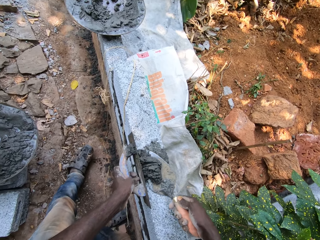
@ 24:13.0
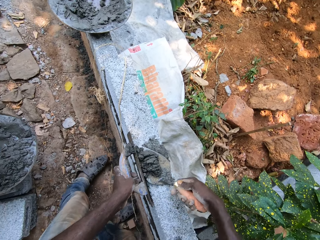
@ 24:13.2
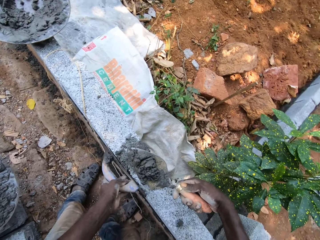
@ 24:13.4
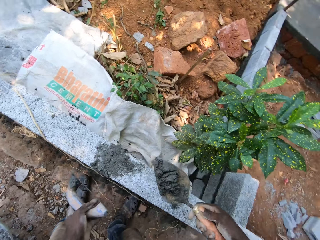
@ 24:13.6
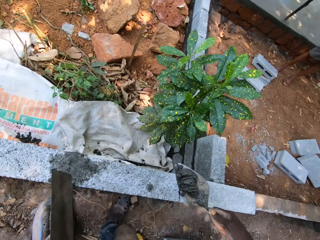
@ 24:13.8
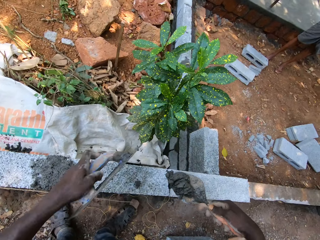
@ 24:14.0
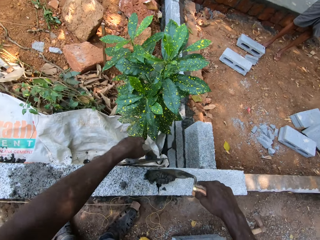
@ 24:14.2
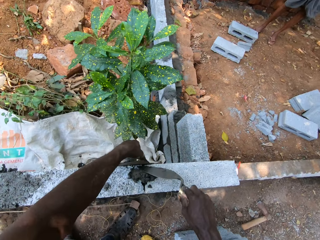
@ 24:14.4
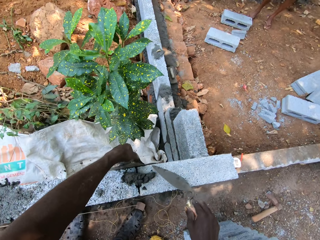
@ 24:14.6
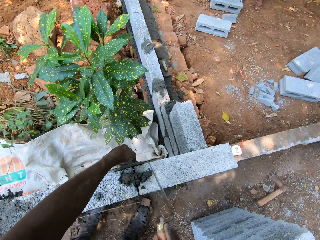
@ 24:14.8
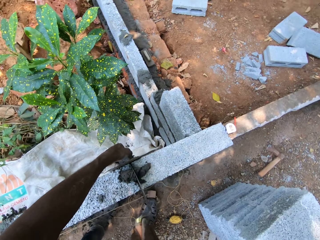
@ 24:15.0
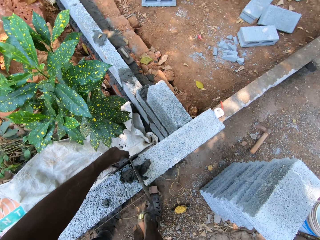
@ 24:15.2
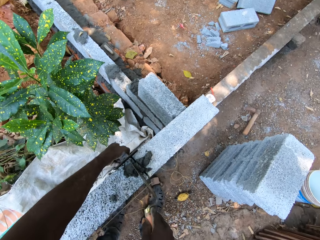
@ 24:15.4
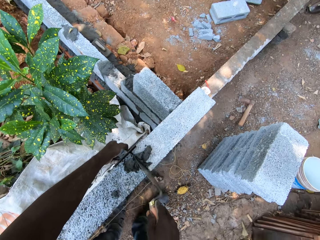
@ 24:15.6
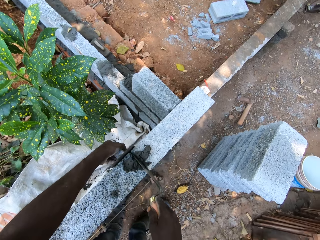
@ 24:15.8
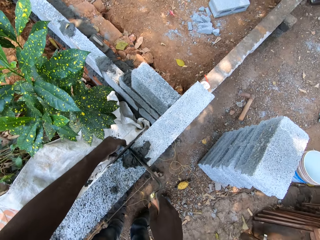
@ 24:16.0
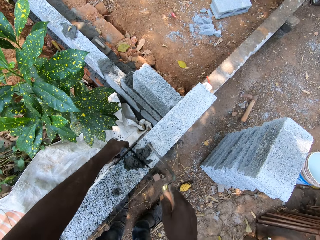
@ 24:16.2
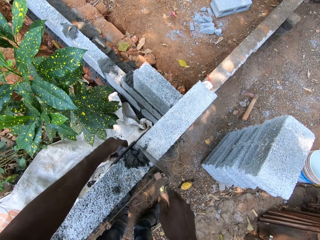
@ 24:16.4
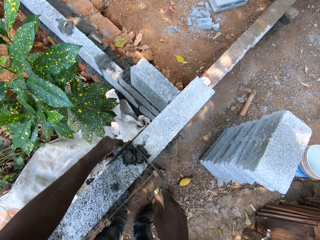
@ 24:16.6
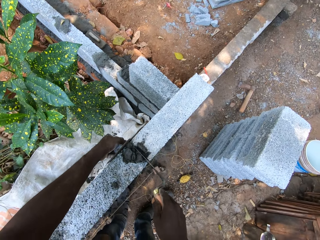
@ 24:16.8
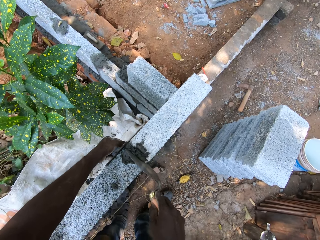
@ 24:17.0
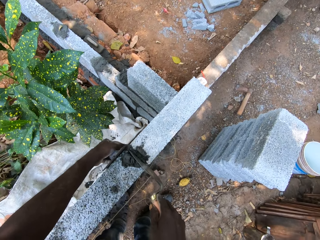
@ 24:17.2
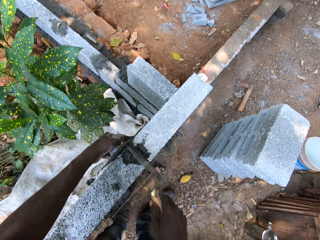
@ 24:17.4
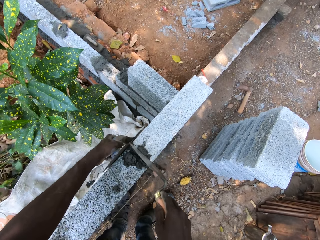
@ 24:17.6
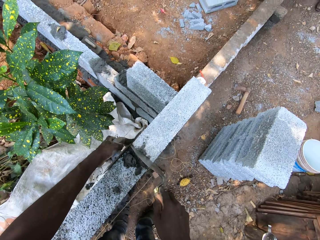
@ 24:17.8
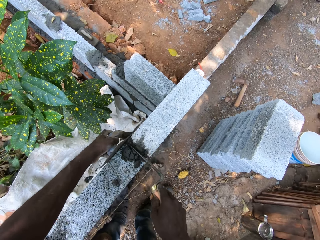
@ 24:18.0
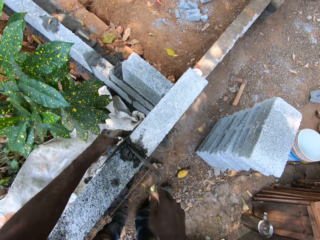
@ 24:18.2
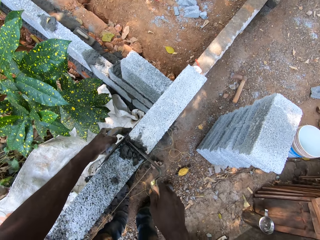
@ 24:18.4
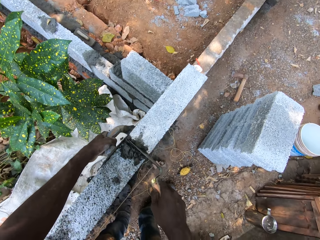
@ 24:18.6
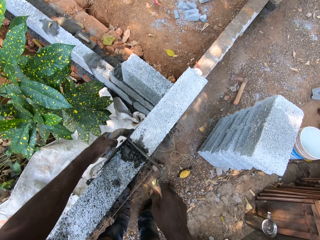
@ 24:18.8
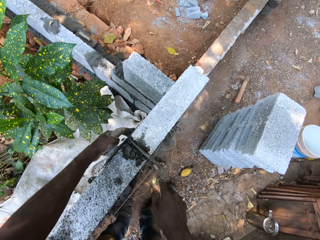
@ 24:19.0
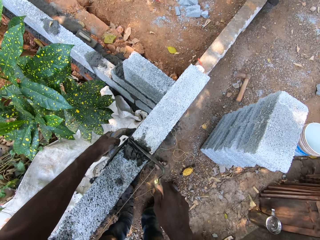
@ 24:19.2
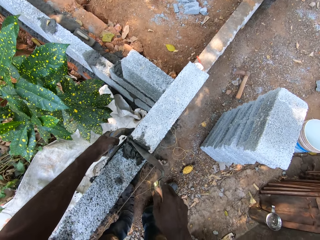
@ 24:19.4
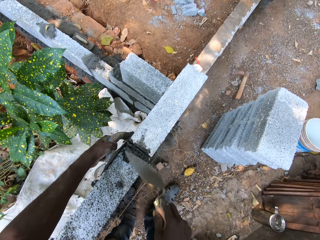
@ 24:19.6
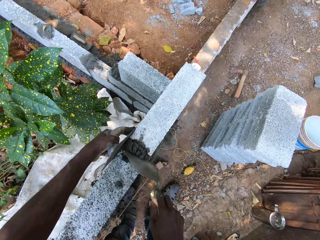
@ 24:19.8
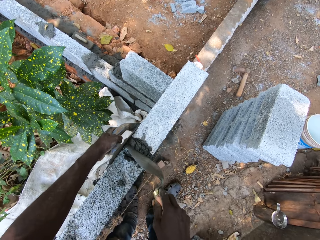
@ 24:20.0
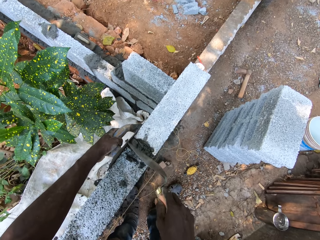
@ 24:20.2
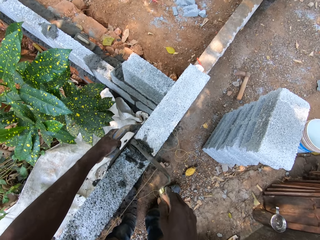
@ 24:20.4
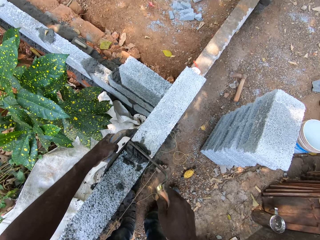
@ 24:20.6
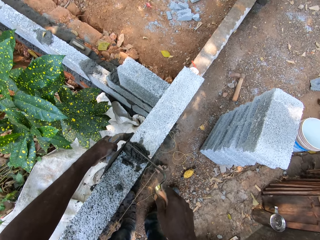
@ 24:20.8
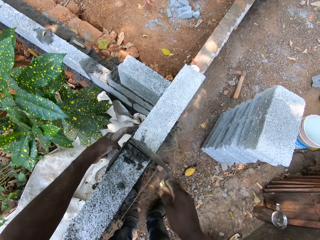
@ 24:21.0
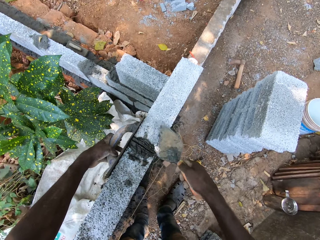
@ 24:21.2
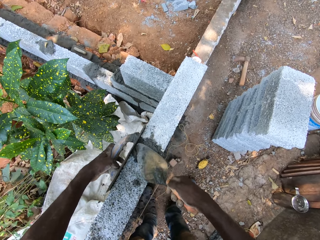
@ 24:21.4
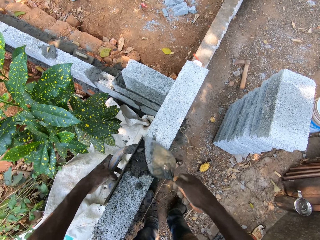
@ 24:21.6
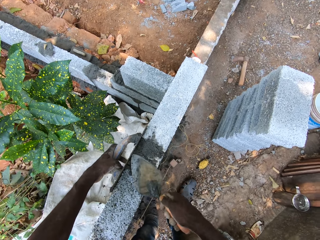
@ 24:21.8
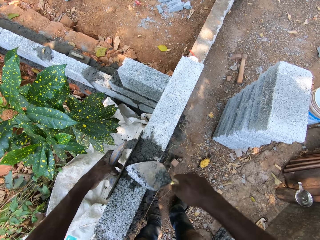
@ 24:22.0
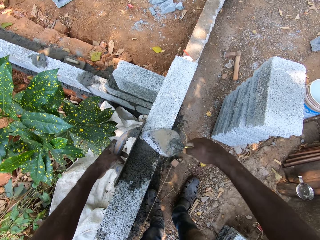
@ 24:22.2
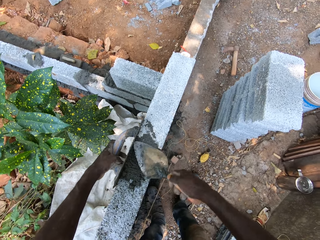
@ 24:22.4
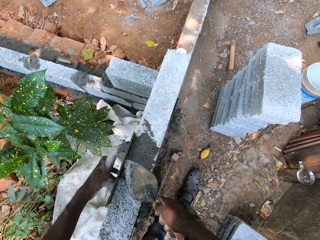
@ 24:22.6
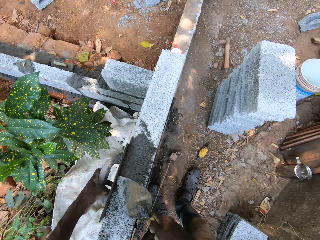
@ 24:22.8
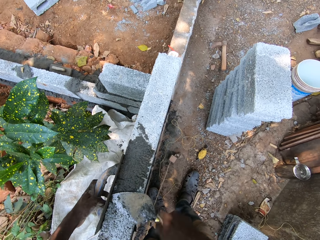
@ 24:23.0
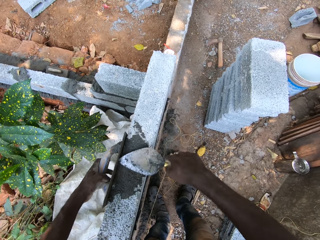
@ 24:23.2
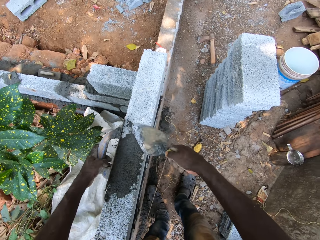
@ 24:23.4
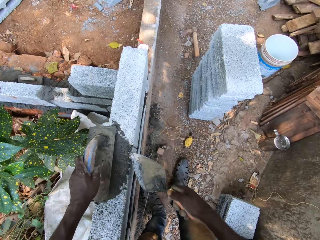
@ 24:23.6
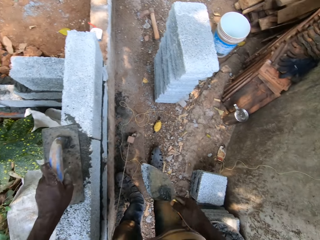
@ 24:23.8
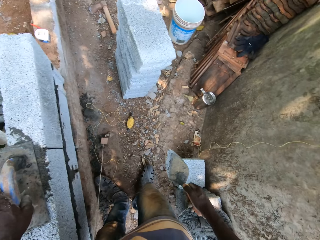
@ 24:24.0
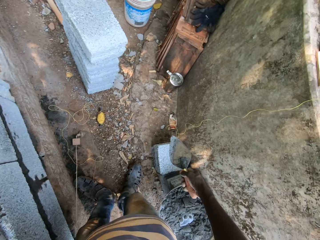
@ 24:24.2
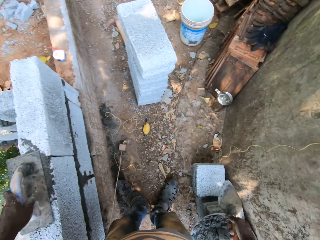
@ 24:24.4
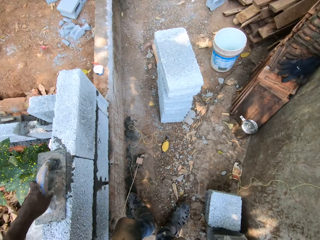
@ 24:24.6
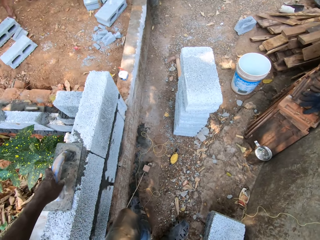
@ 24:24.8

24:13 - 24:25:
The camera wearer scoops the concrete. They put the concrete on the construction wall. They interact with a man. They fix the concrete. They interact with the man. They level the concrete on the wall.

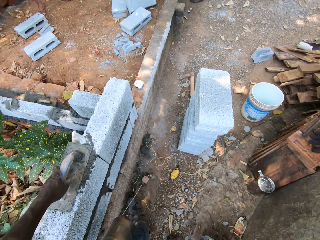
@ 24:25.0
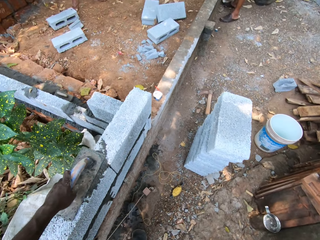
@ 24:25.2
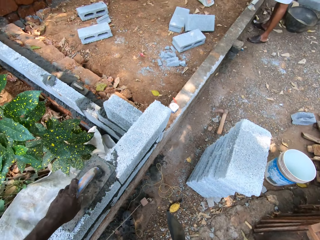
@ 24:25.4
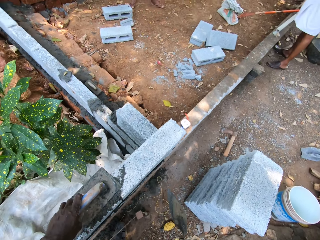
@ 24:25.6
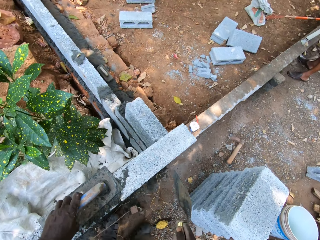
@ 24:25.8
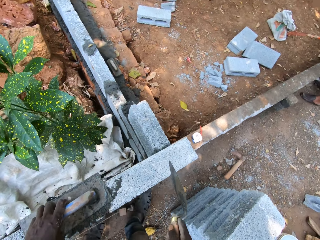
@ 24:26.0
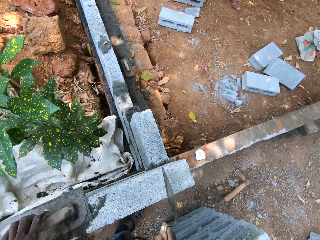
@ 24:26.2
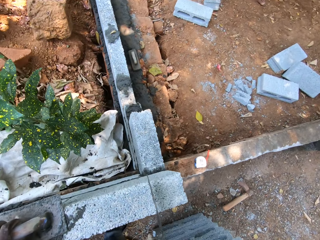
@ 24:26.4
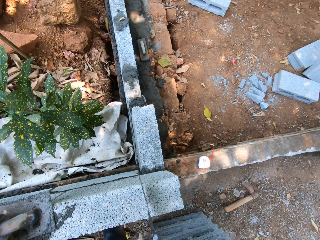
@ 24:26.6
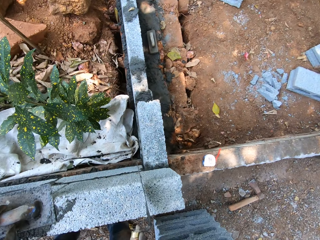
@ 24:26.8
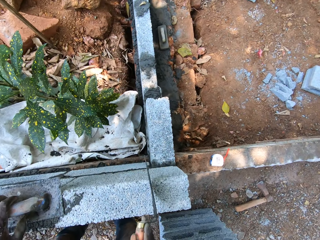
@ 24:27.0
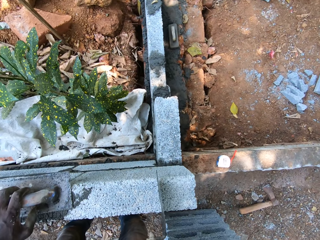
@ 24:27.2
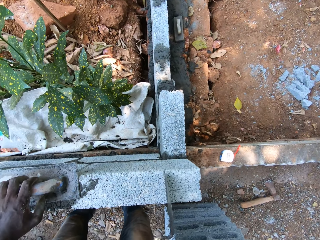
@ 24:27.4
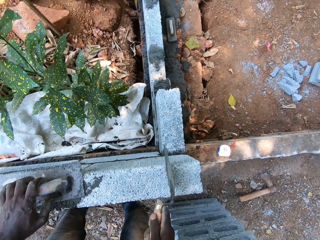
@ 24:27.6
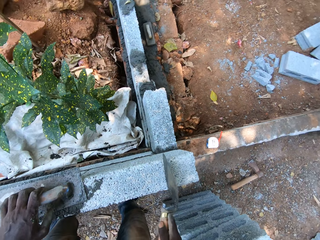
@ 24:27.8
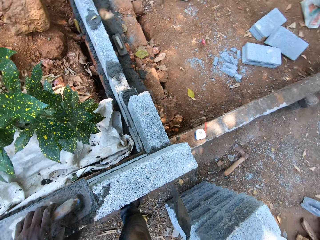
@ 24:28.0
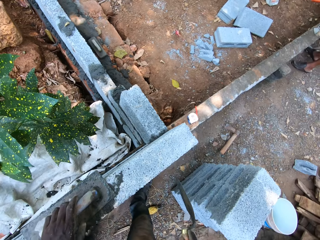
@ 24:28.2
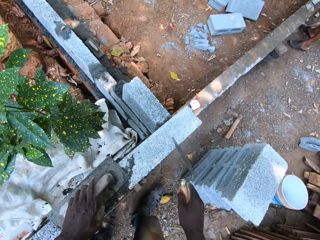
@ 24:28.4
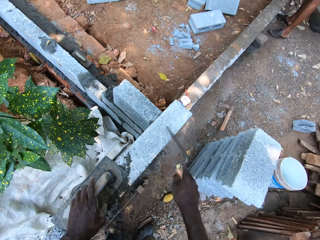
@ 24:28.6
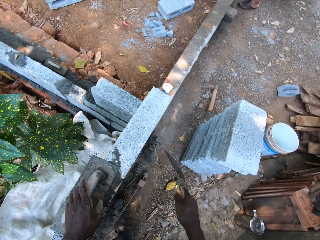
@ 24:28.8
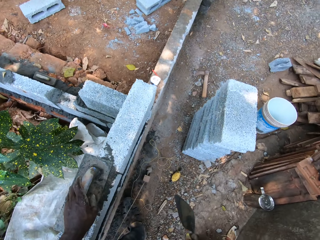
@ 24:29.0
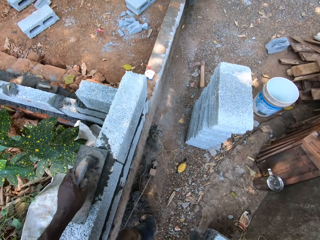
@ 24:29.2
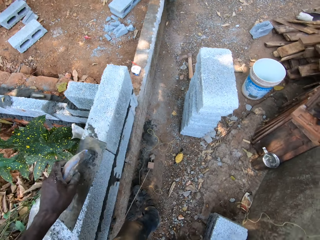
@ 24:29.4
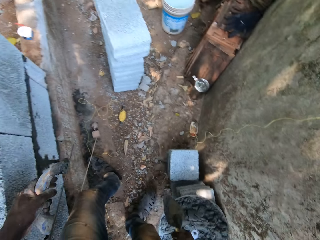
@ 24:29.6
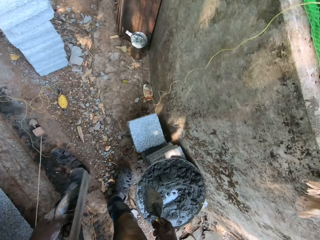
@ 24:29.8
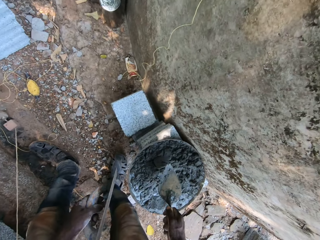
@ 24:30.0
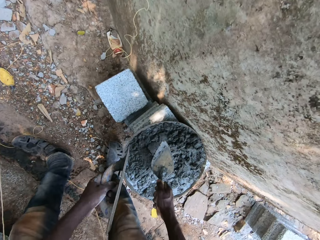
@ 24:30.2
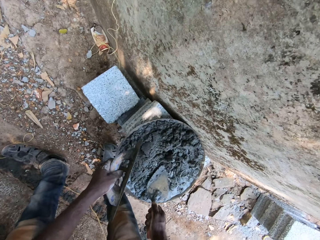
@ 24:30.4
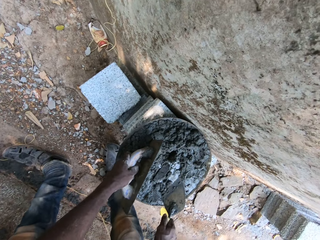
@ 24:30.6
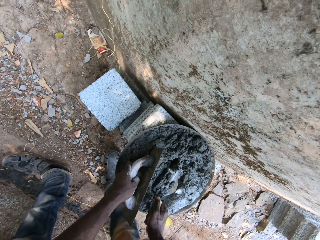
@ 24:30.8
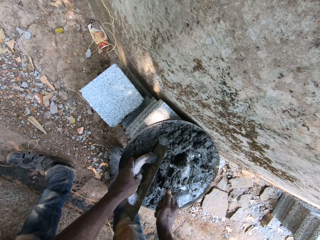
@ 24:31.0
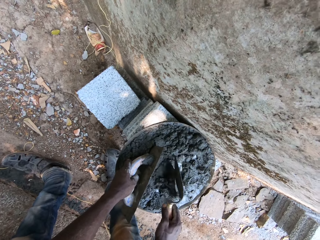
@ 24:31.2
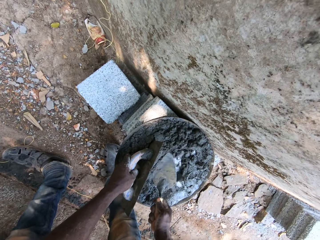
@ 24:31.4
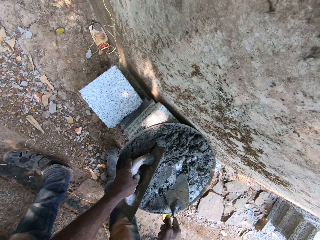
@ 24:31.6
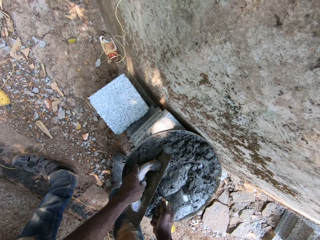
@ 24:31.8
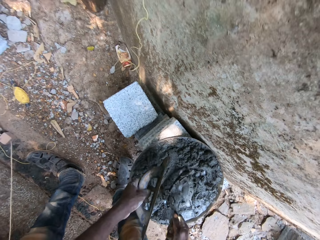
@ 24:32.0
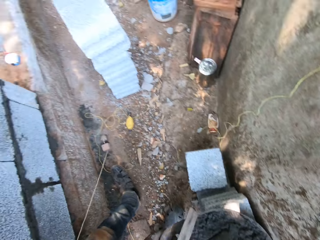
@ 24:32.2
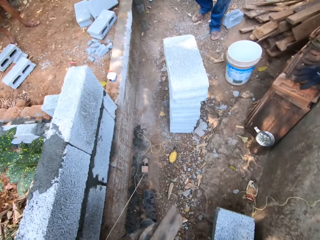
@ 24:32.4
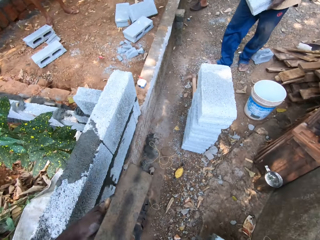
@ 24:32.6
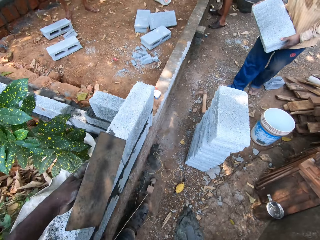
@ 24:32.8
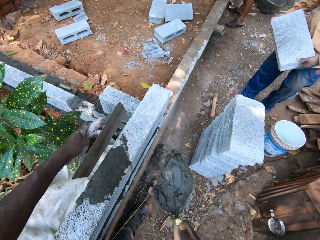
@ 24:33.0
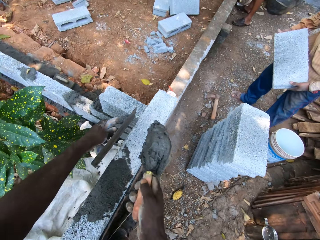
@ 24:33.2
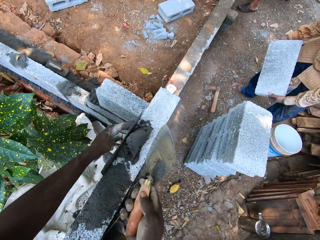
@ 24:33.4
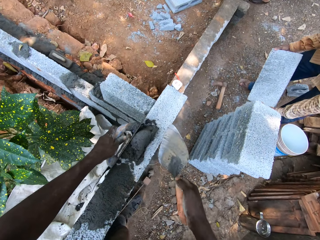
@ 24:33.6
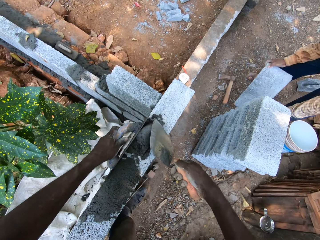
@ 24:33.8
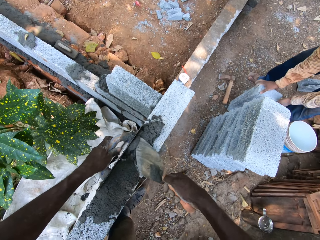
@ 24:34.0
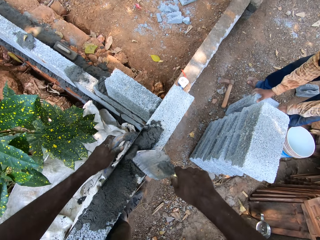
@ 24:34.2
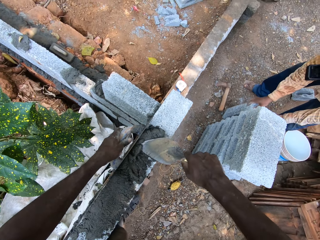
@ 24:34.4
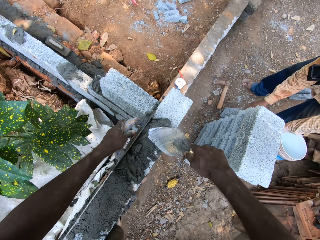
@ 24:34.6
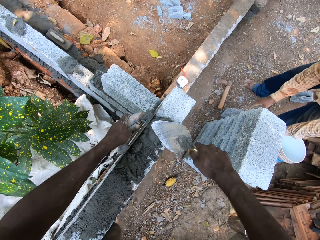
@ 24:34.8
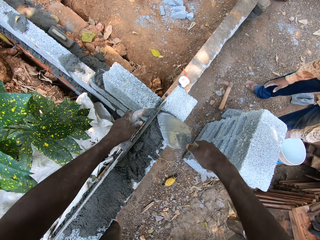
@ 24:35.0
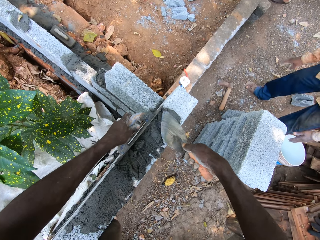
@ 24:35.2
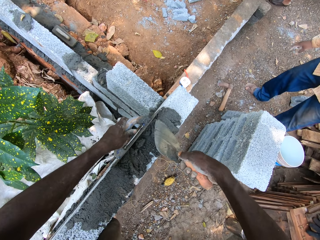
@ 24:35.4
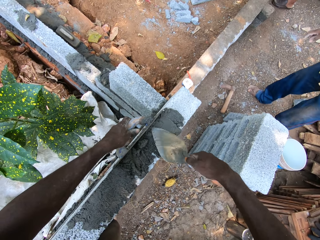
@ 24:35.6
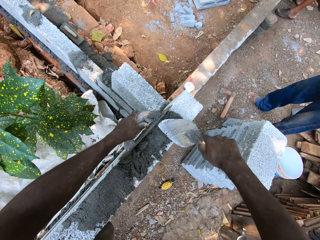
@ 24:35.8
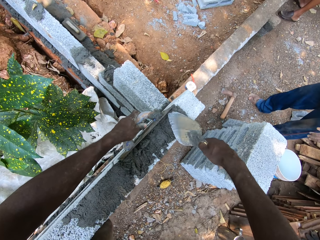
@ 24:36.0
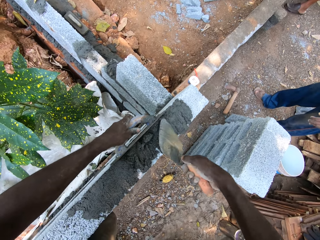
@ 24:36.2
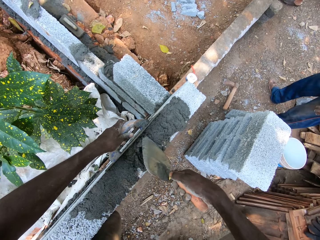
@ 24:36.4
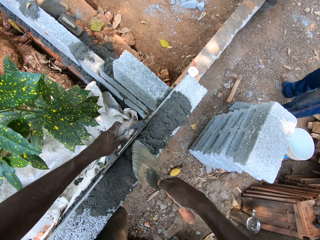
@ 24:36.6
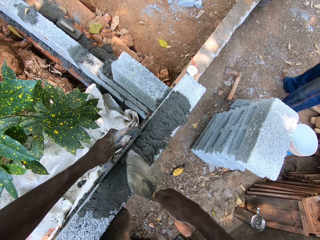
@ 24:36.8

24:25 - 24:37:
The camera wearer interacts with a man. He scrapes the trowel in his right hand on the wall. He rubs the trowel on a brick. He scoops cement or concrete from the tray with the trowel in his right hand. He interacts with the man. He mixes the concrete with the trowel. He applies the cement on the construction wall with the trowel in his right hand. The man places a brick in both hands on the ground. The camera wearer levels the concrete.
